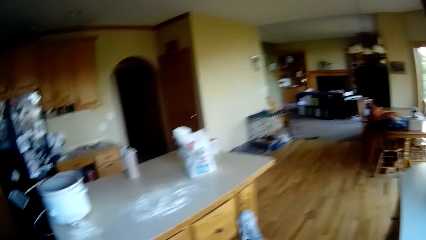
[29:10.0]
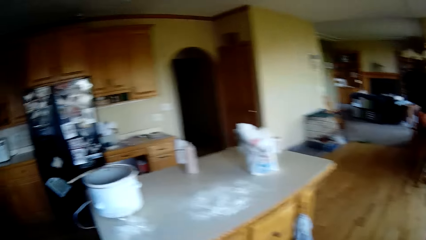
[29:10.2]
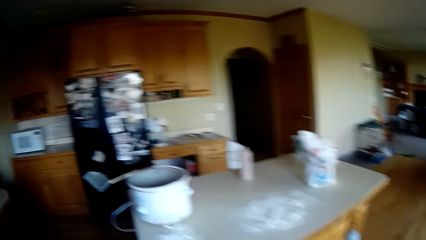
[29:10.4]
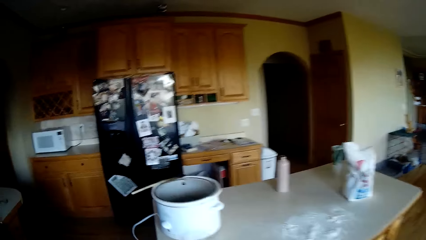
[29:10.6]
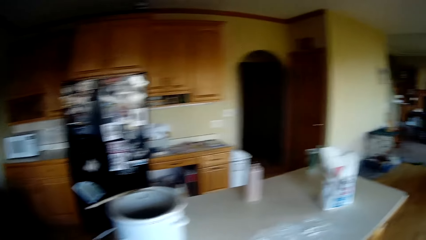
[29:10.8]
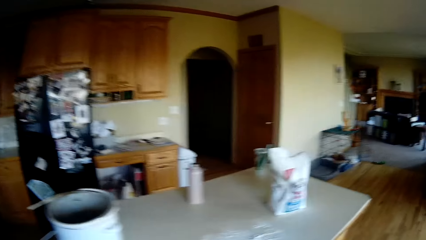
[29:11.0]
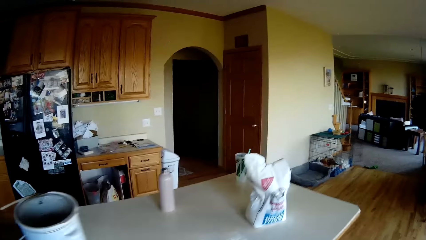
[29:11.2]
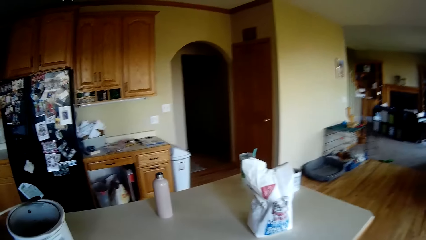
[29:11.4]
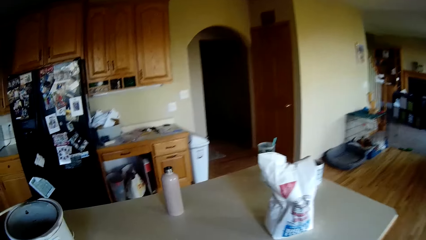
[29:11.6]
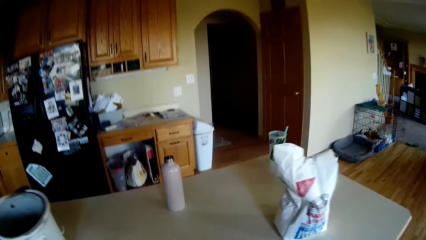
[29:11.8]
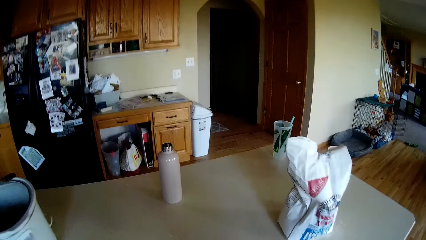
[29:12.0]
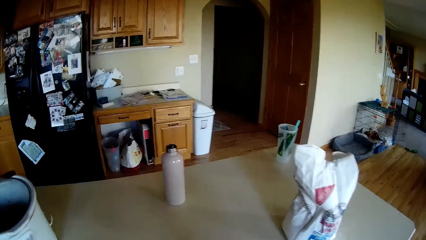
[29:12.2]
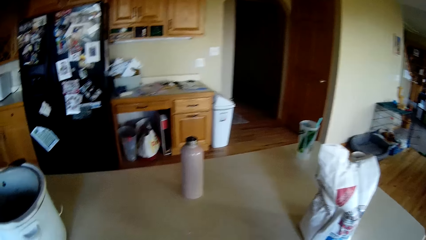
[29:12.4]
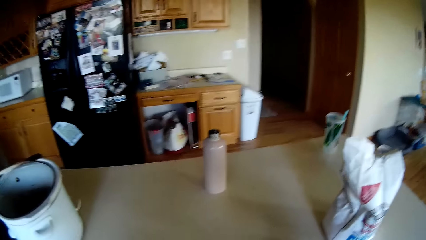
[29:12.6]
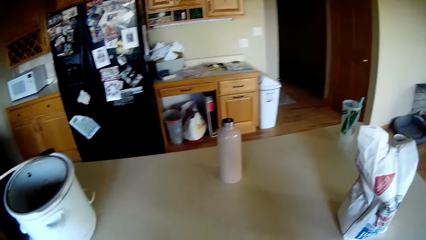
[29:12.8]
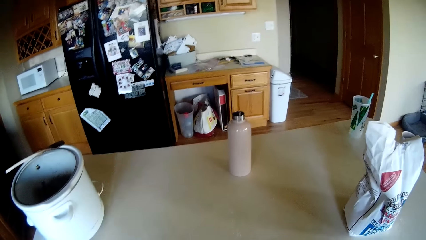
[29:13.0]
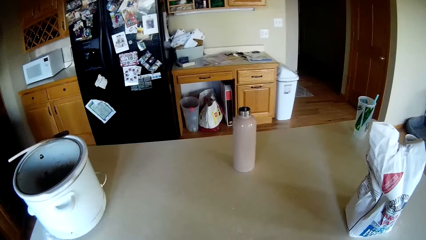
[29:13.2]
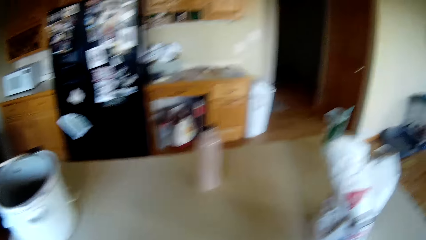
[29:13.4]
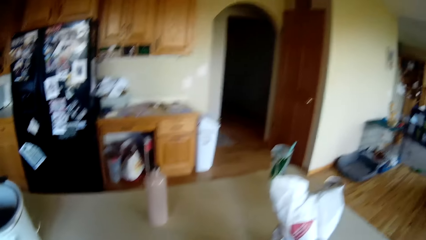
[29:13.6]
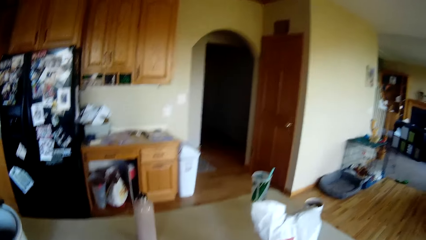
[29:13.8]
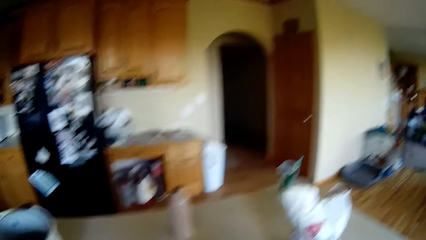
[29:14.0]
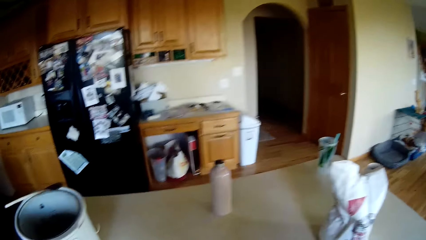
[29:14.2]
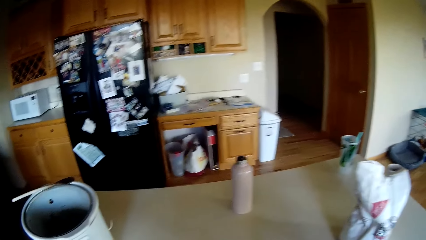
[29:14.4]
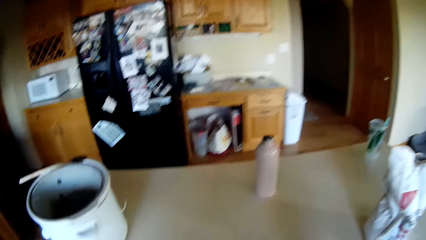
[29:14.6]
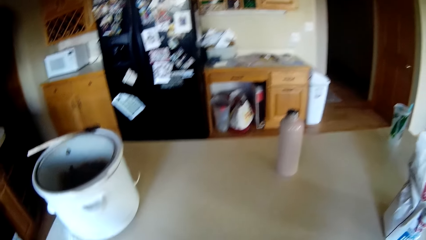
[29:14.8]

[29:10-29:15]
The camera wearer walks to the kitchen table.

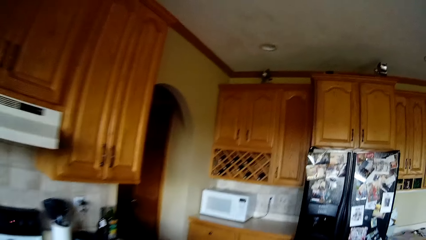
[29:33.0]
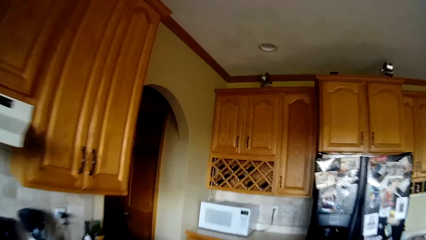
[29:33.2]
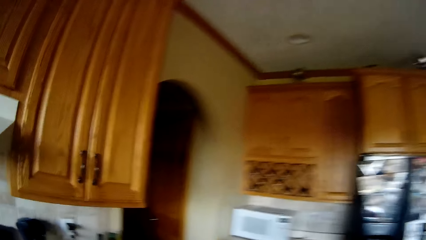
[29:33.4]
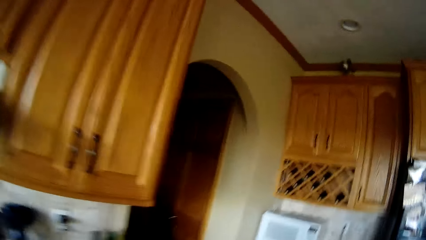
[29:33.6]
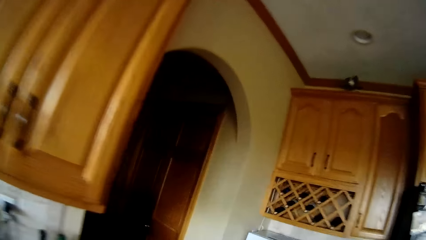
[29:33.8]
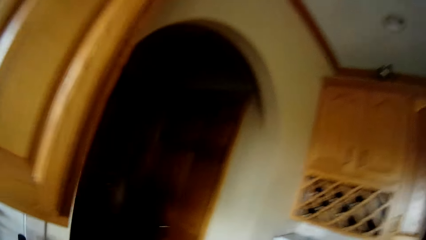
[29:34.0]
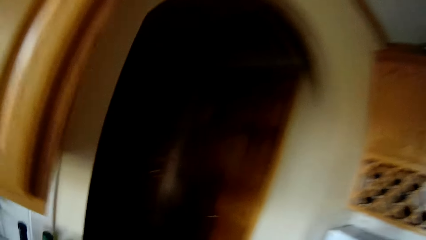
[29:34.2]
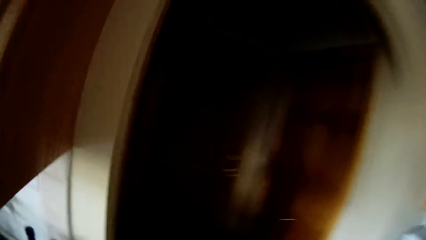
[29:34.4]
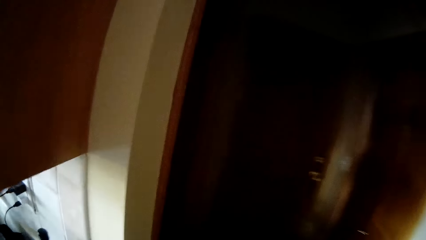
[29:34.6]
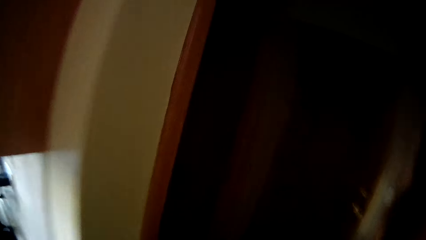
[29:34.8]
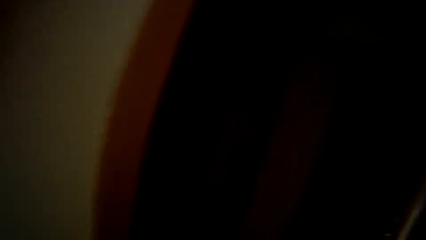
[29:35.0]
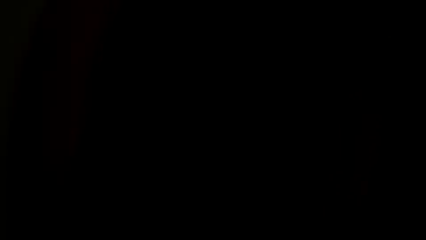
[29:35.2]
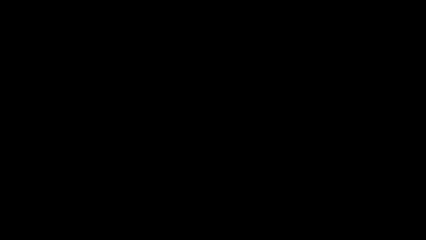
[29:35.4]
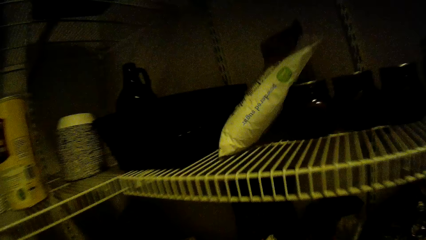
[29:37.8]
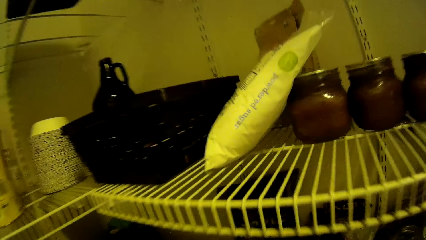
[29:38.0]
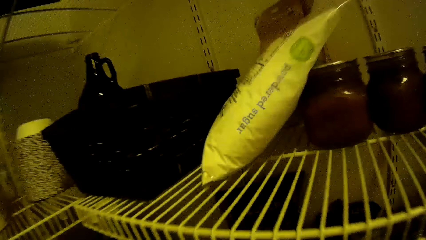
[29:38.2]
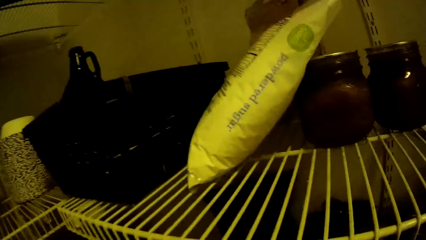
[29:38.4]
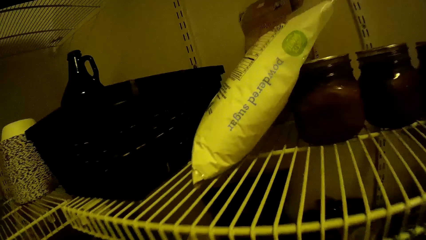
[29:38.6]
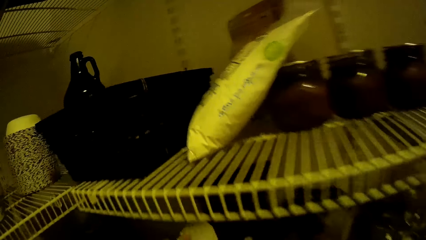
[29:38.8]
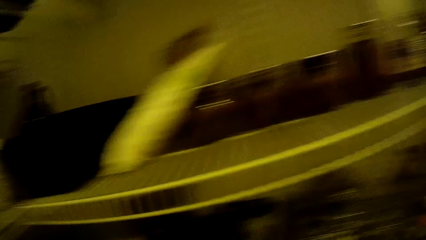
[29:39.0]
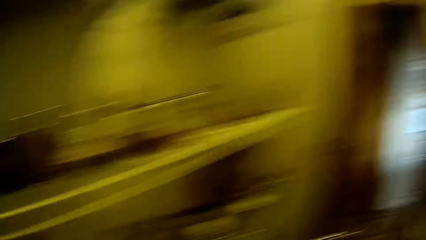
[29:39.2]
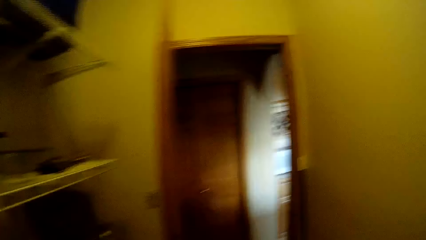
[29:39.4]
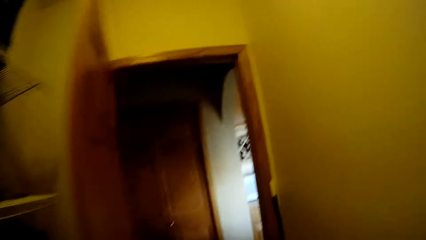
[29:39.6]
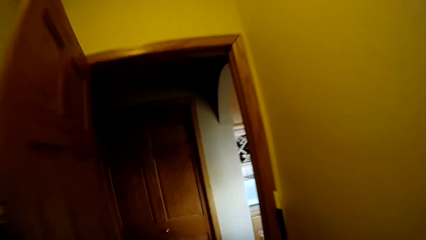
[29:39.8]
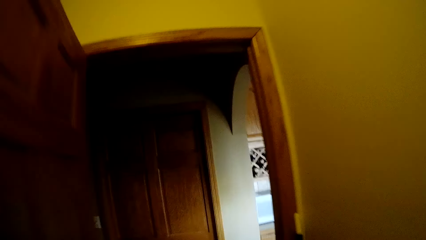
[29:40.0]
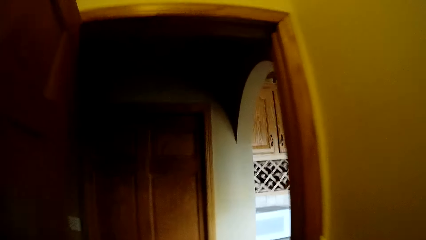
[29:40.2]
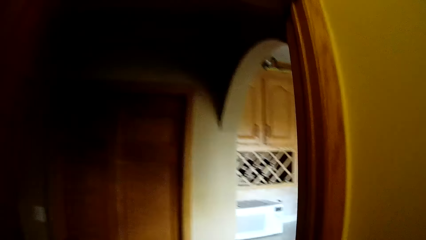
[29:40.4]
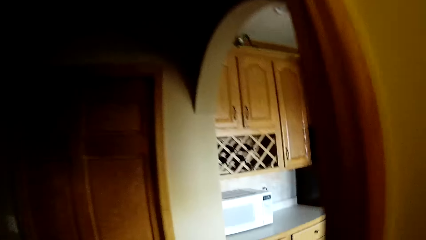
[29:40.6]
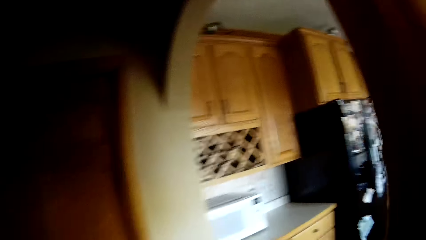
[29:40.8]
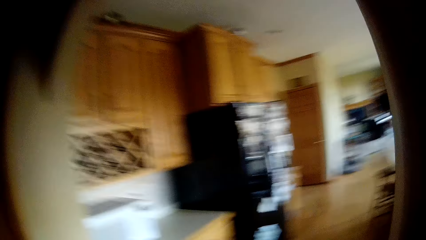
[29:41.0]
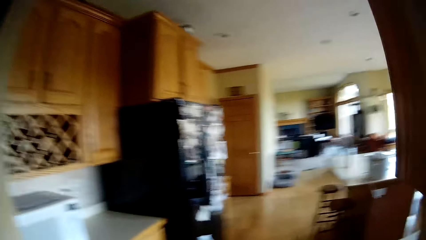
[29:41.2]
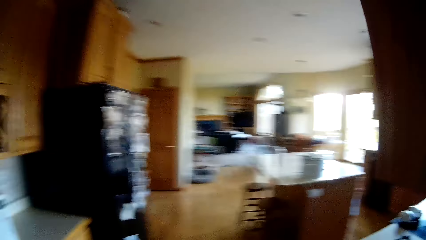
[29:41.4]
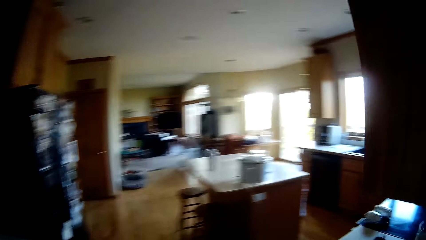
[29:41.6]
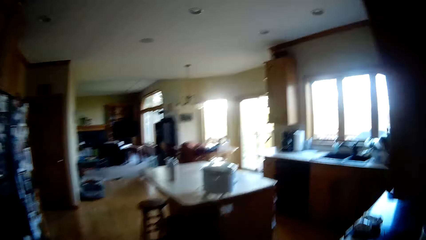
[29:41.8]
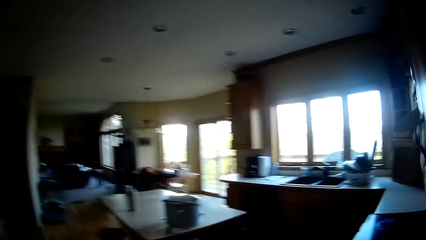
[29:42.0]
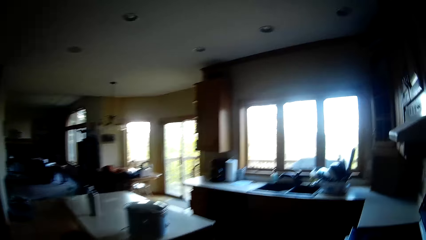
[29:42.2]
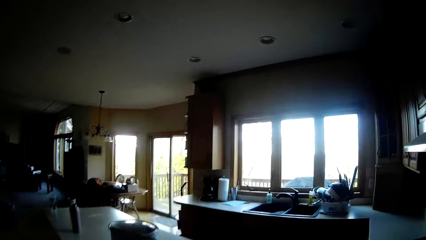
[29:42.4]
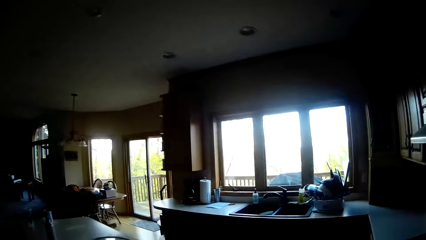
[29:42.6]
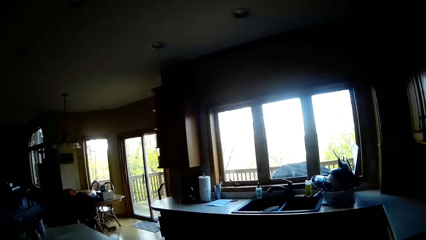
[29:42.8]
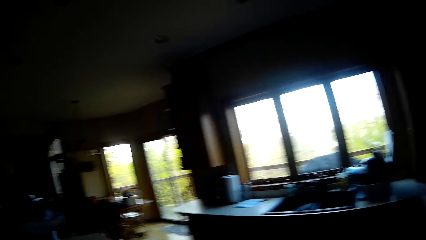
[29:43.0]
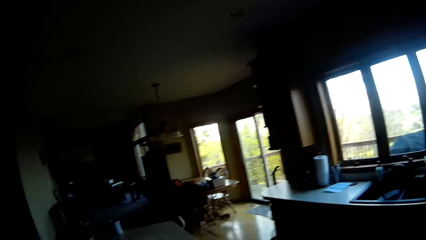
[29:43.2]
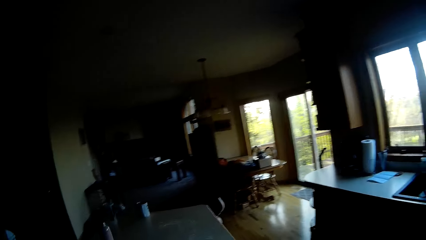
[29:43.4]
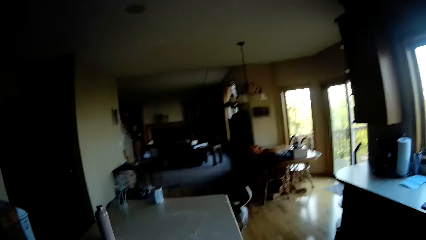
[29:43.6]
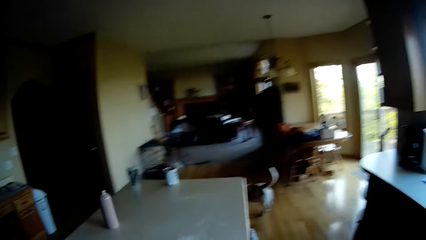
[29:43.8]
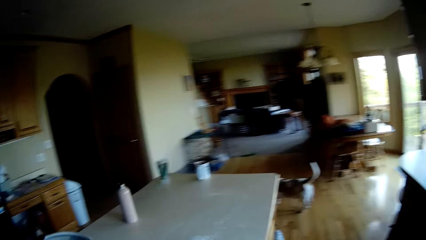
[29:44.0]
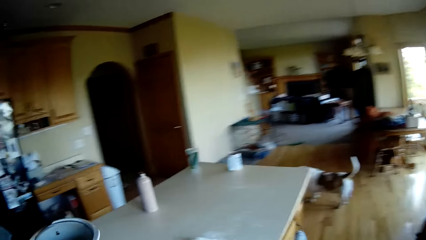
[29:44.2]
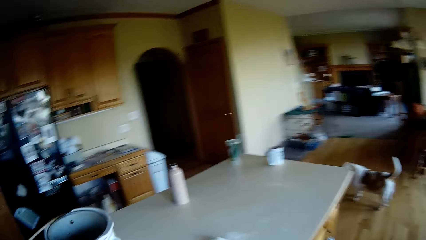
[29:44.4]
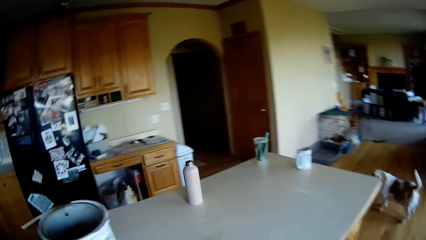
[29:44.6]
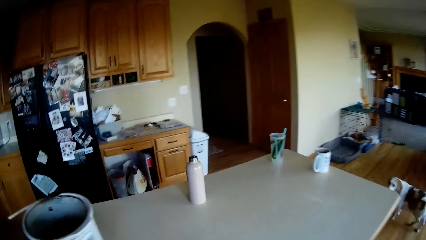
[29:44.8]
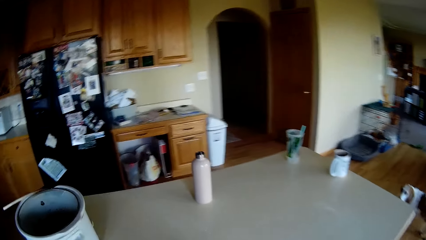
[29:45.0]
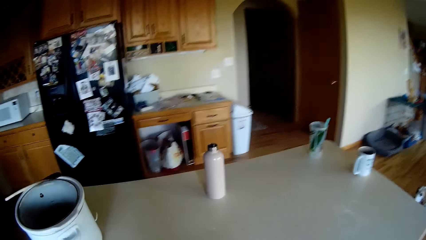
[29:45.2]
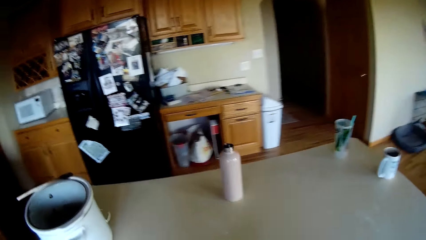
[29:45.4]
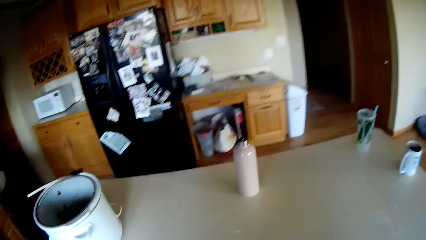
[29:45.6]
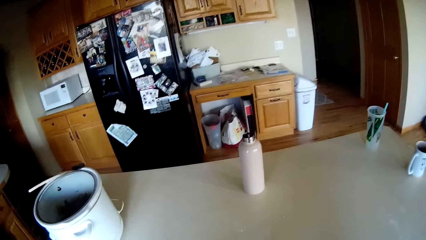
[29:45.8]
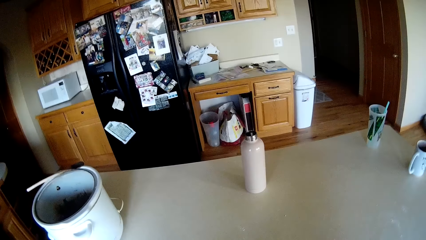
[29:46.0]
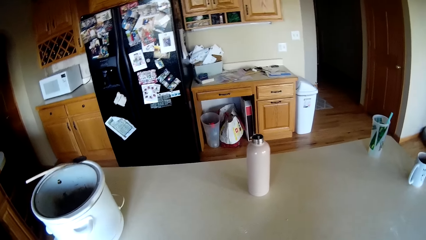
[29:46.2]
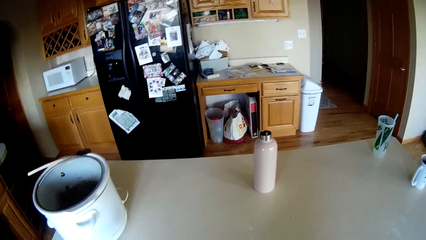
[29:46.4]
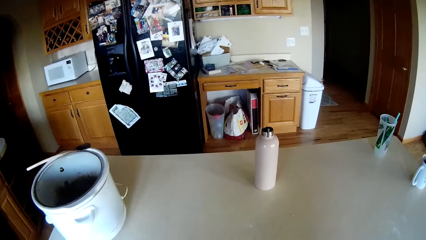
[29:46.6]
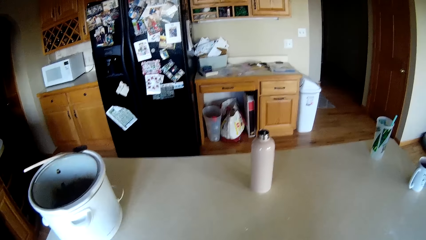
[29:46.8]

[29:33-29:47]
The camera wearer walks to a pantry from the kitchen. They walk towards the door. They walk to the kitchen from the pantry. They look around the house.
